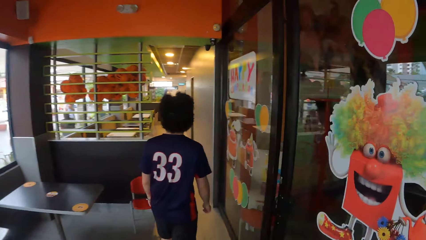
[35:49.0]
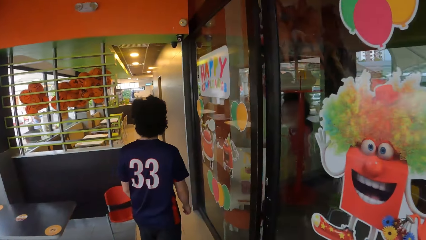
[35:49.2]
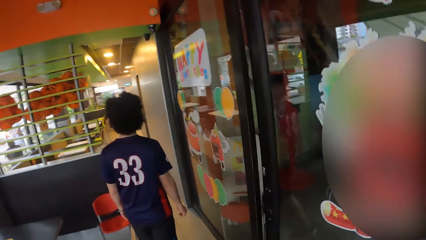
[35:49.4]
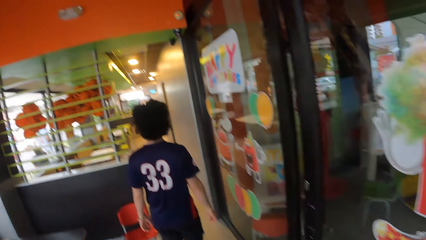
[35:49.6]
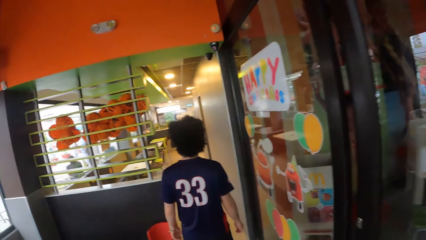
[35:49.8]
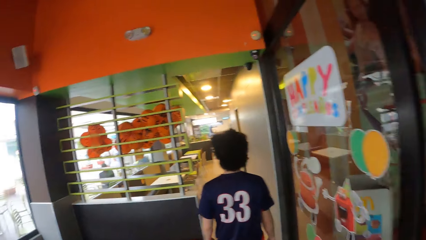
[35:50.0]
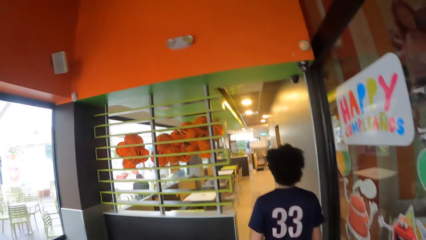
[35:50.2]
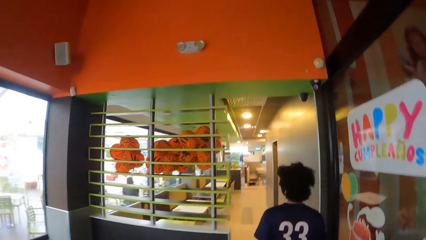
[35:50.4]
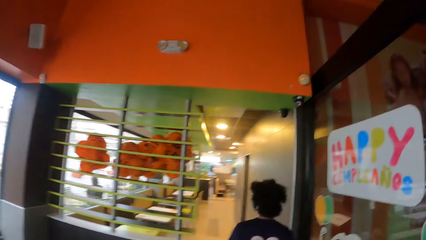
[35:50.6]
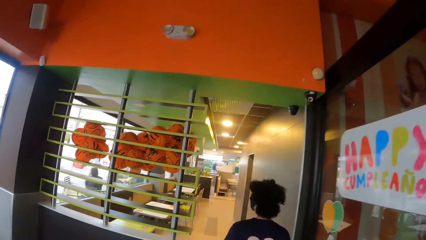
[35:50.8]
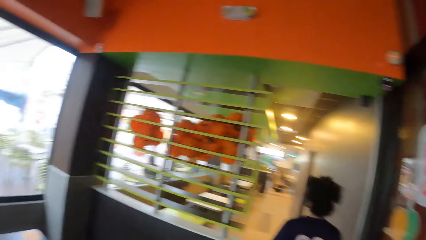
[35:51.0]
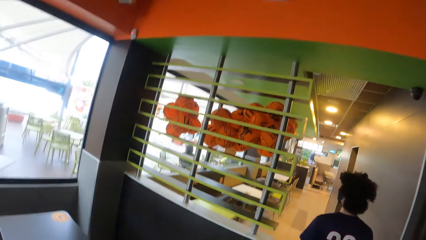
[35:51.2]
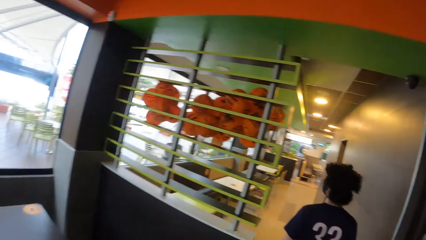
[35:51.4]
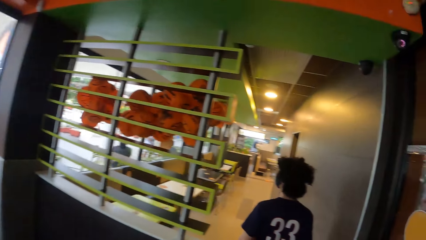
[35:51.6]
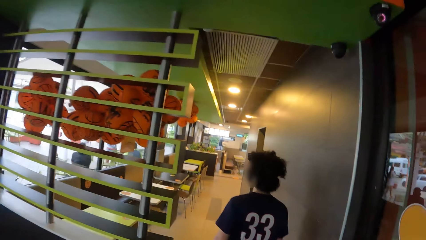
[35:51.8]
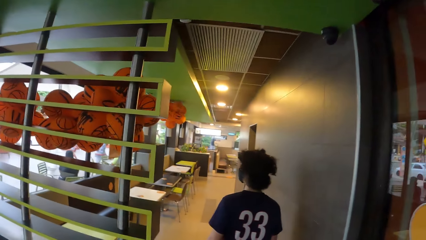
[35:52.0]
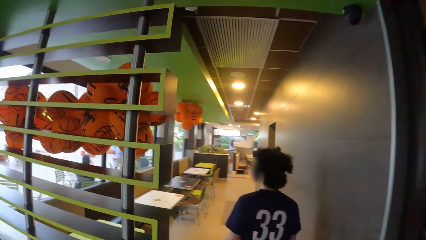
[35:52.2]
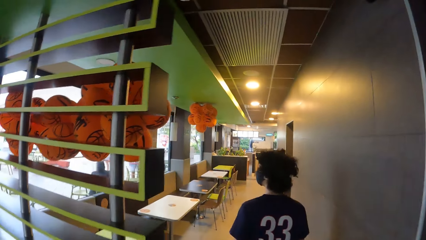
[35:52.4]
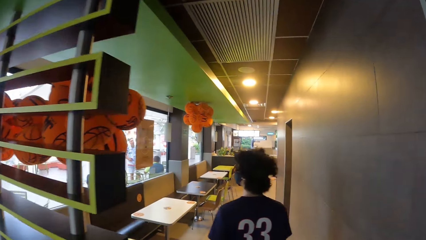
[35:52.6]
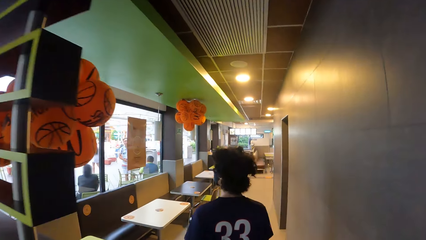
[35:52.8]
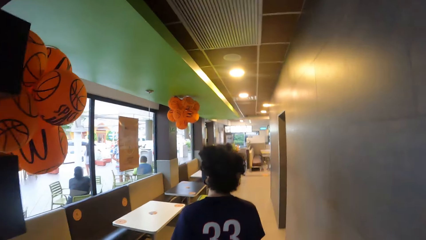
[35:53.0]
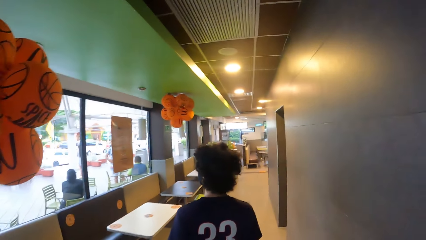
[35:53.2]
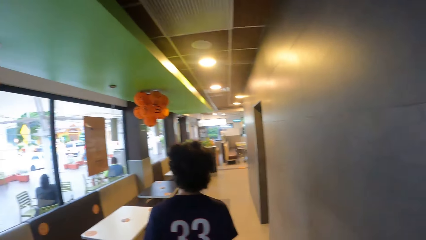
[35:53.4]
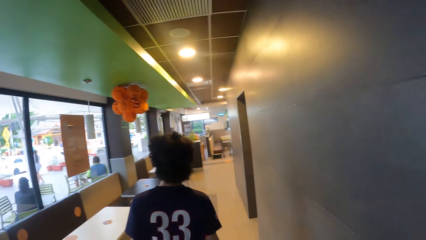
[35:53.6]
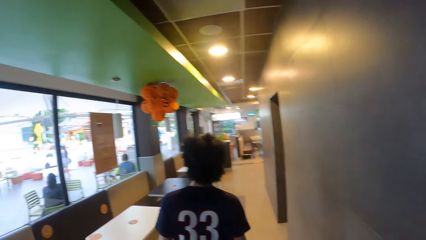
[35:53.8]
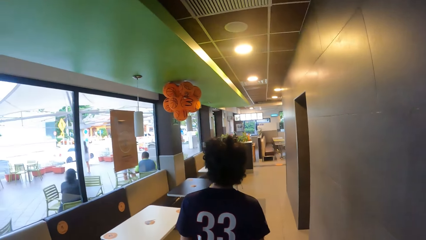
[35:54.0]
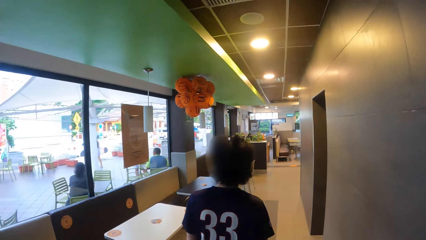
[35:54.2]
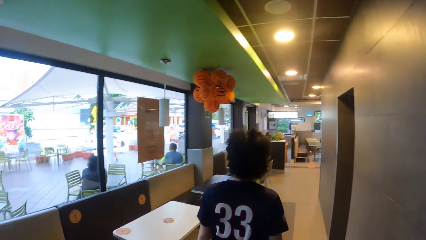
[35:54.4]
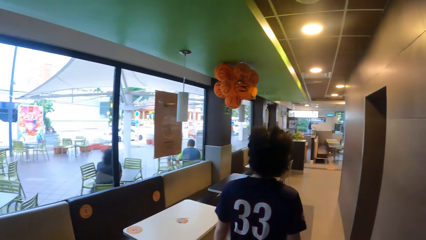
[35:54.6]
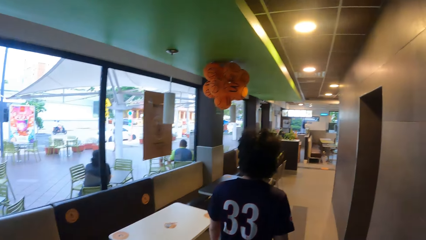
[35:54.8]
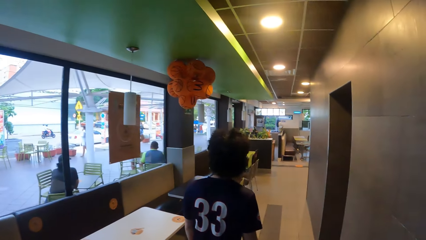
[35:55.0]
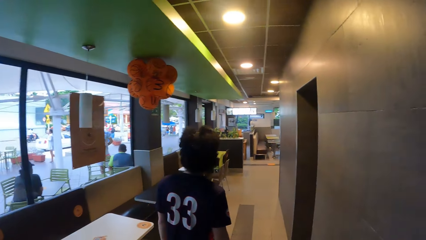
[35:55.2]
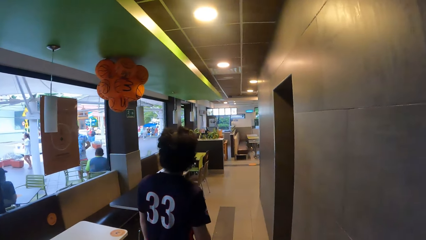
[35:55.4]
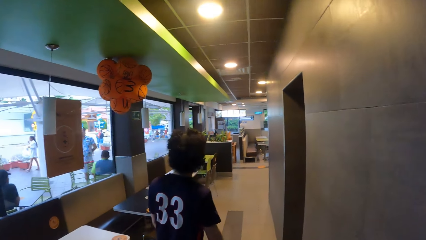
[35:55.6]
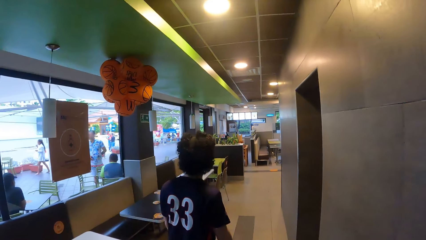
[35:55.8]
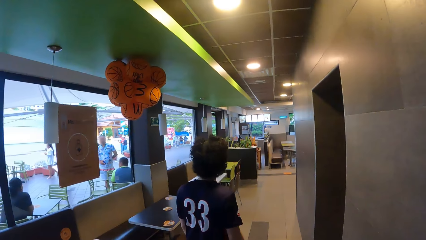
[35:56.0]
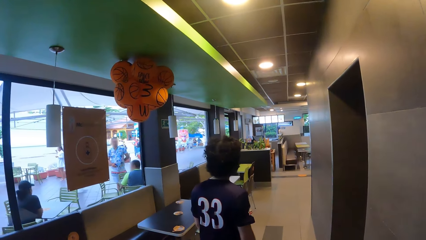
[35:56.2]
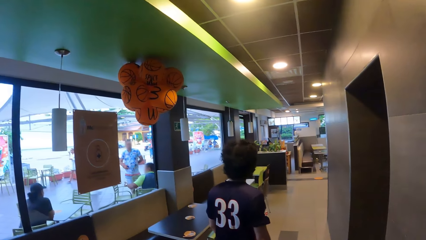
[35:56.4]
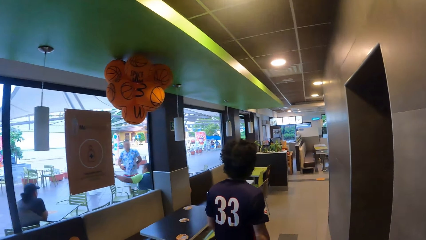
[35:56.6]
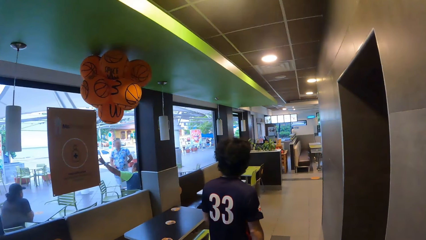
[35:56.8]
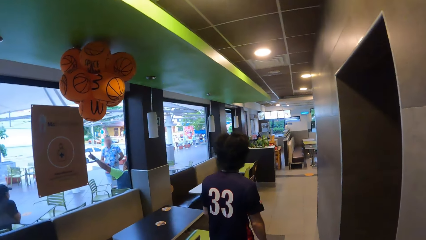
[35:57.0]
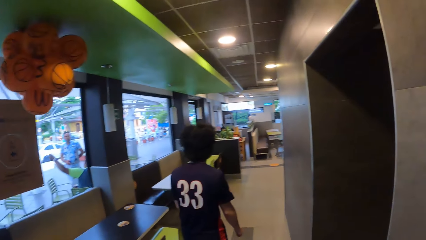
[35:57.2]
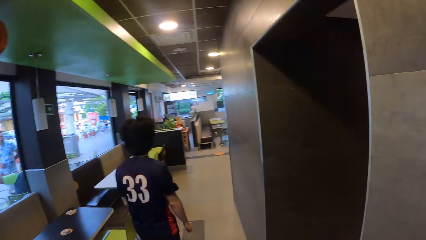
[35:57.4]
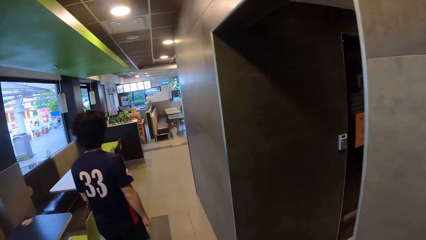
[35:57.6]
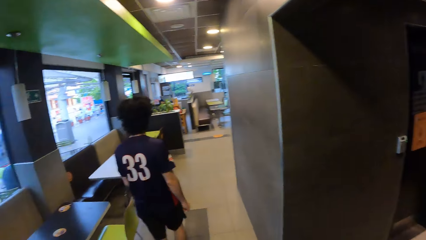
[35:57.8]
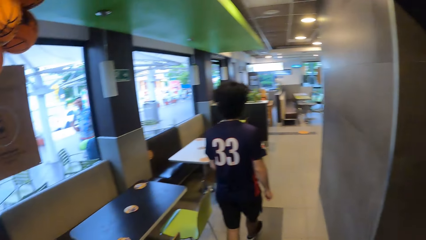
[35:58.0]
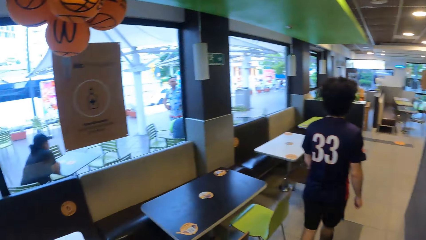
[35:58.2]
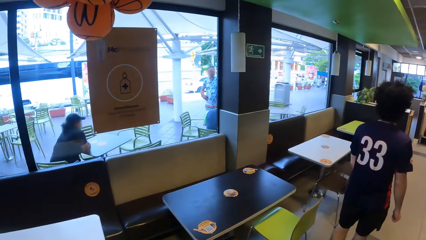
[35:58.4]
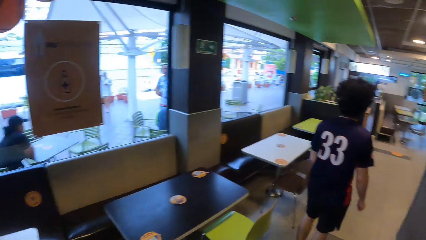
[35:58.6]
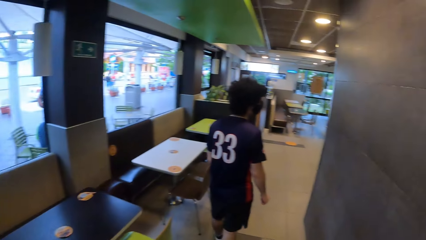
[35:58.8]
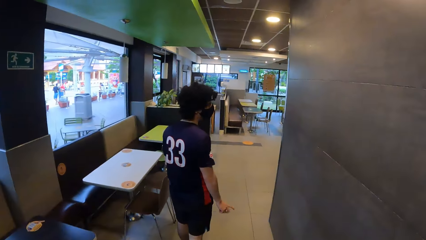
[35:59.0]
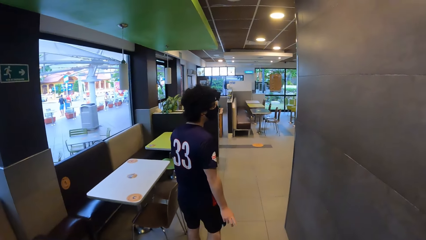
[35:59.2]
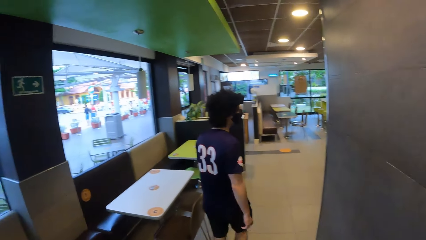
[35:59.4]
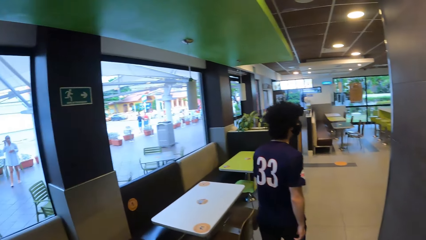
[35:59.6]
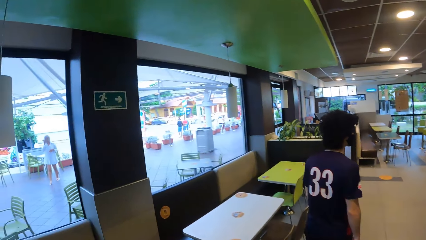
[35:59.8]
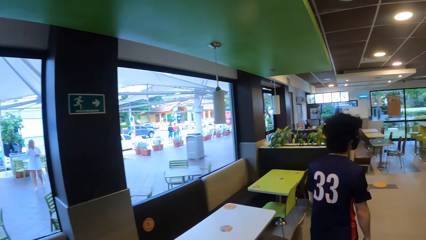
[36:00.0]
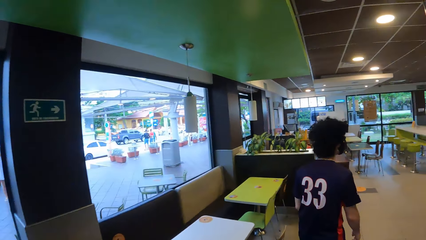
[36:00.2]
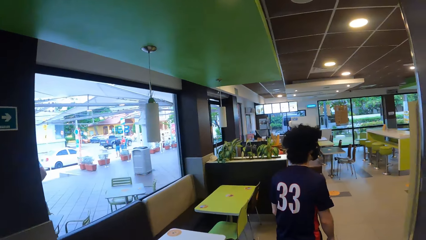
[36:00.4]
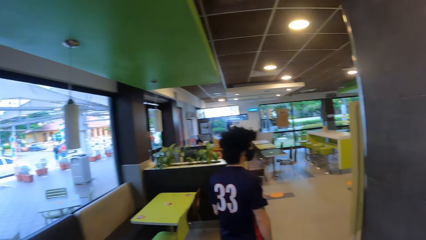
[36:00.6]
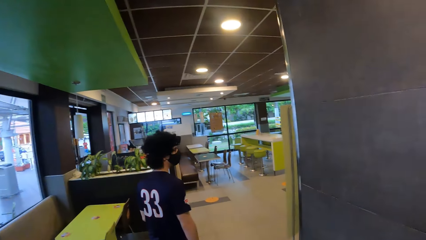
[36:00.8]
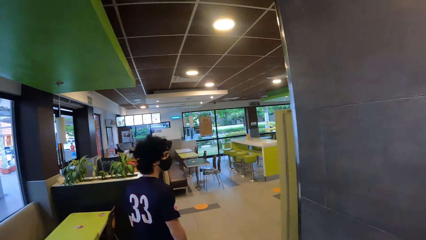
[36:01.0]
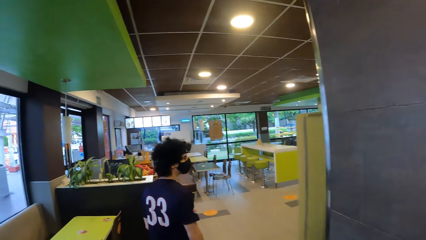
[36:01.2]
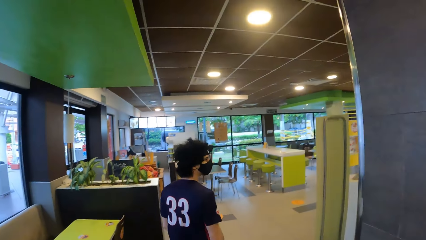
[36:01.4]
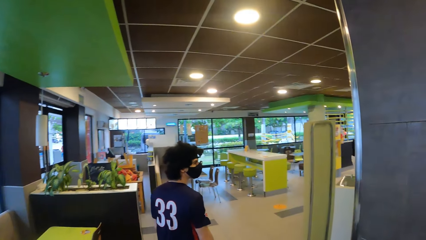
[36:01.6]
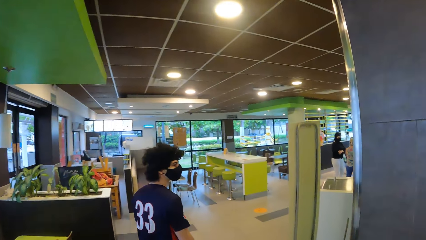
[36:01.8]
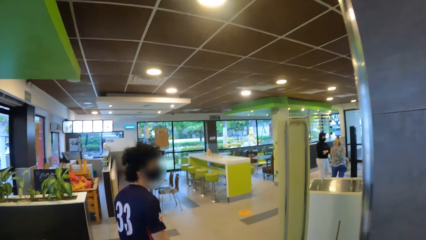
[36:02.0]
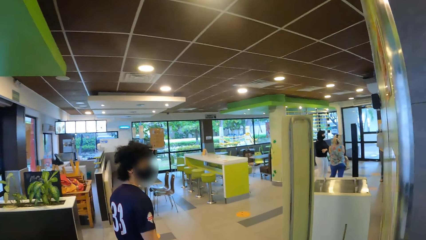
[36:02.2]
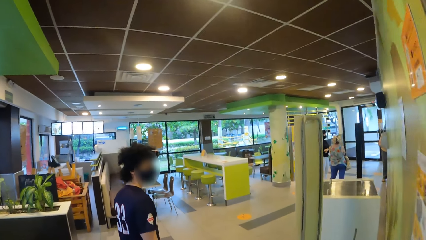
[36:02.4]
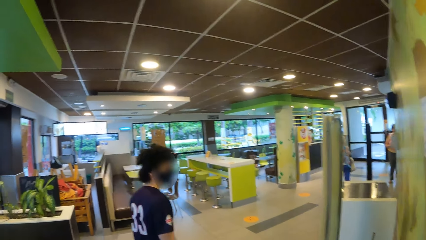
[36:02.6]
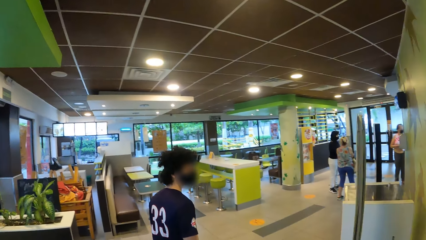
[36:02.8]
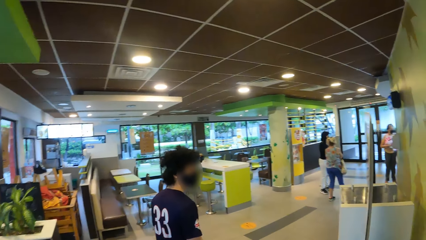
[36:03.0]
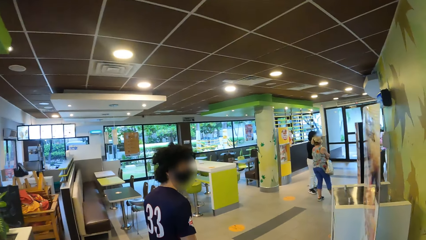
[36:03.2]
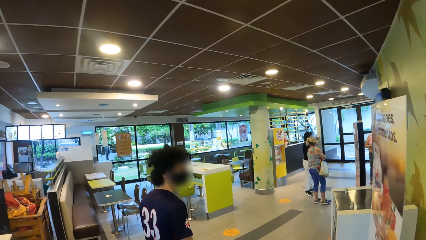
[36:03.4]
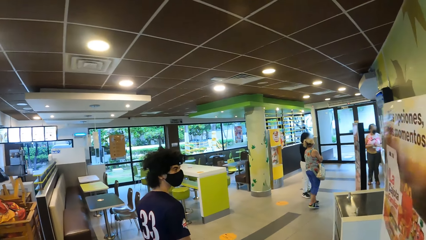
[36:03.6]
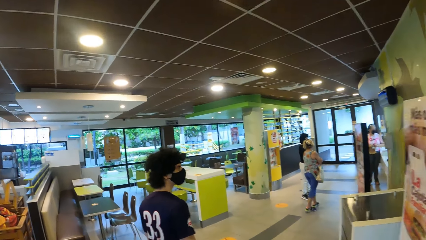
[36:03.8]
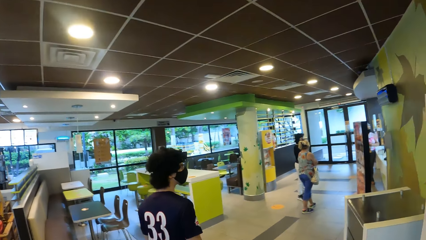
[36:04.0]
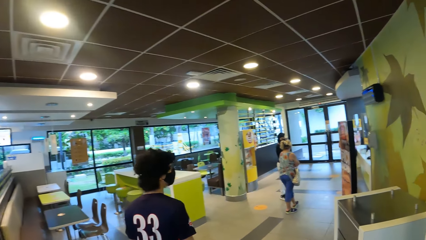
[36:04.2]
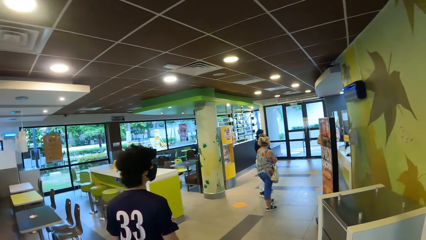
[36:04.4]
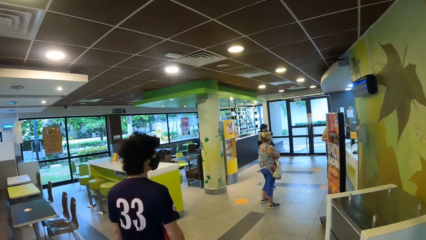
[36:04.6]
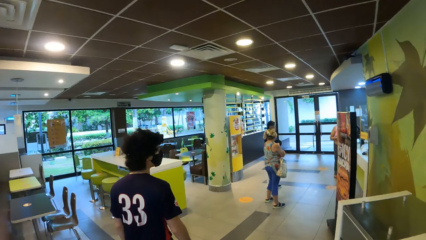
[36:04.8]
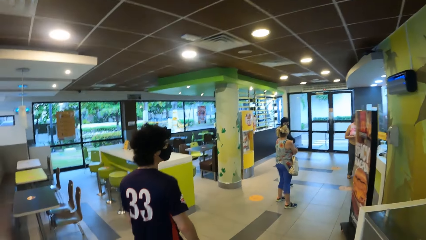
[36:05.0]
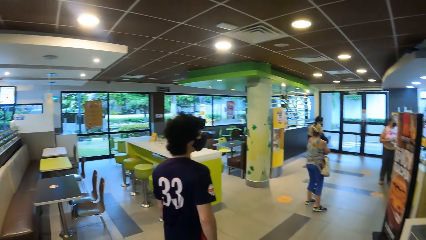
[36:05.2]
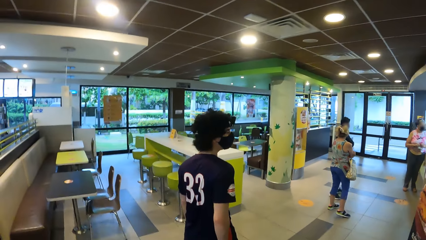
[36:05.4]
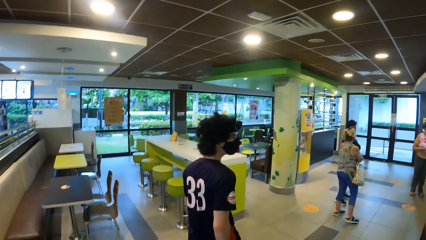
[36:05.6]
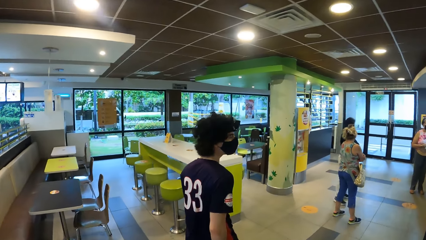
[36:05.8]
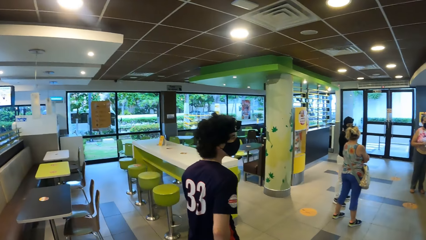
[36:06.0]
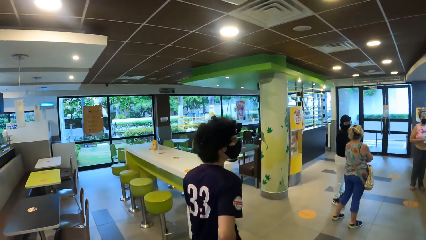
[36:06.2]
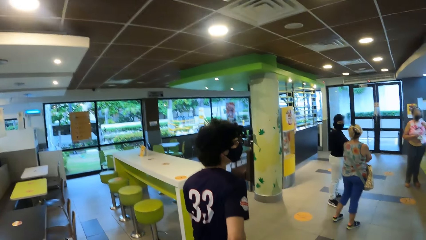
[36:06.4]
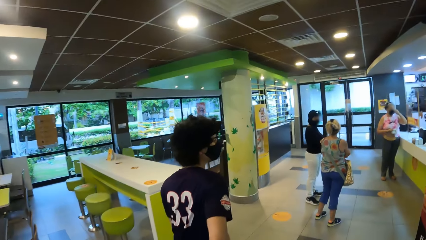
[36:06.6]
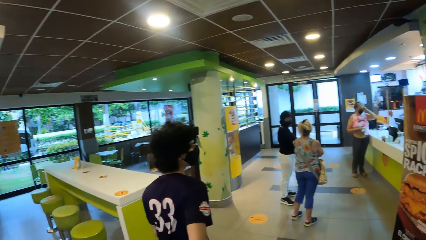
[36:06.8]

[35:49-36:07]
The camera wearer looks around. They walk around. They look around.
